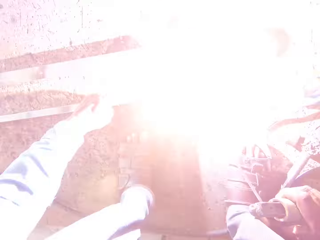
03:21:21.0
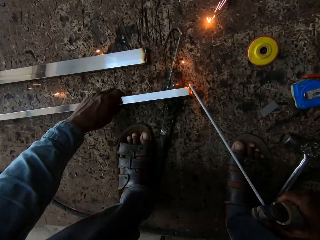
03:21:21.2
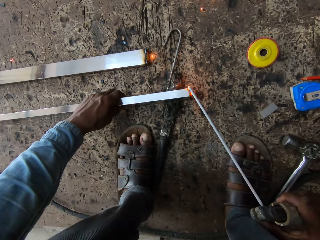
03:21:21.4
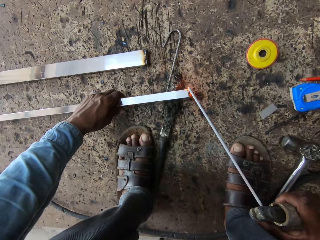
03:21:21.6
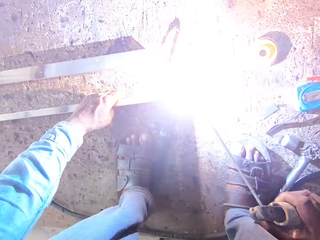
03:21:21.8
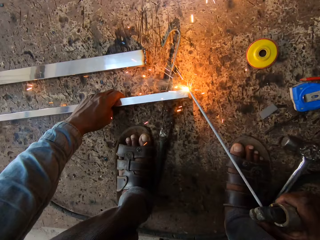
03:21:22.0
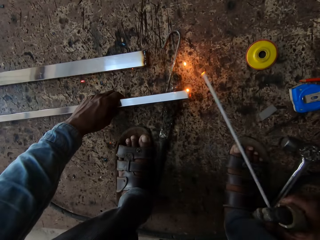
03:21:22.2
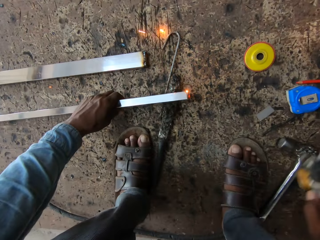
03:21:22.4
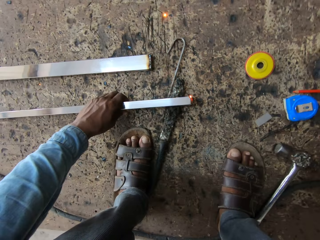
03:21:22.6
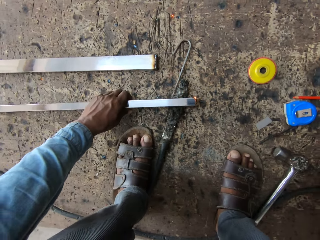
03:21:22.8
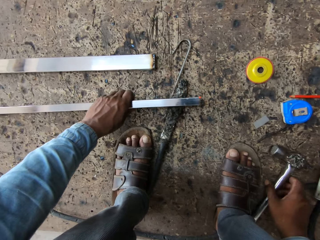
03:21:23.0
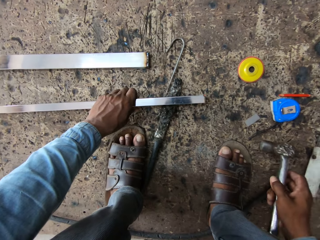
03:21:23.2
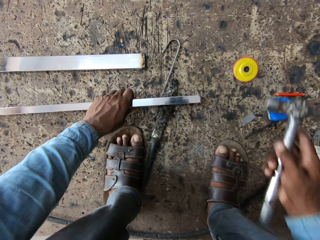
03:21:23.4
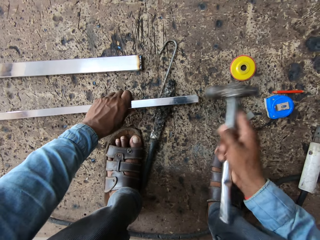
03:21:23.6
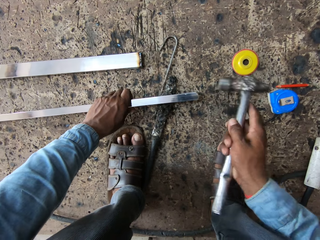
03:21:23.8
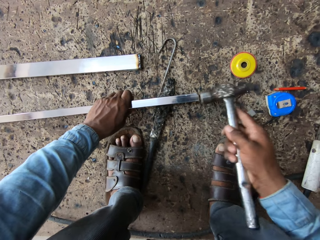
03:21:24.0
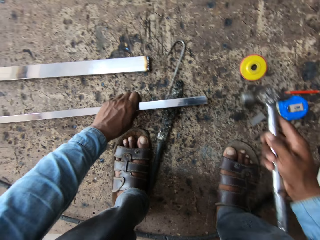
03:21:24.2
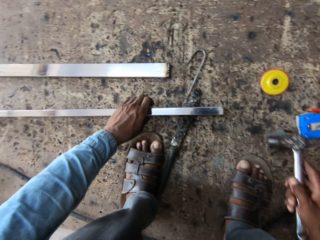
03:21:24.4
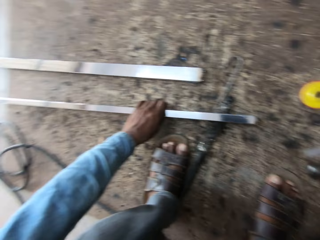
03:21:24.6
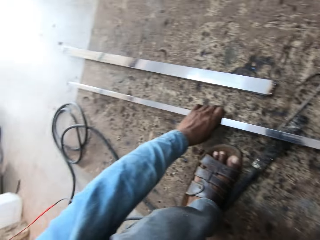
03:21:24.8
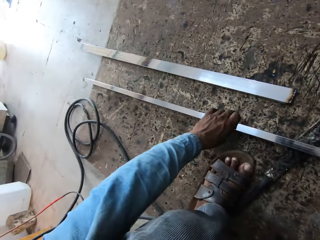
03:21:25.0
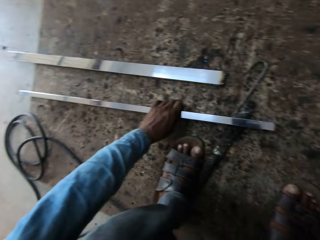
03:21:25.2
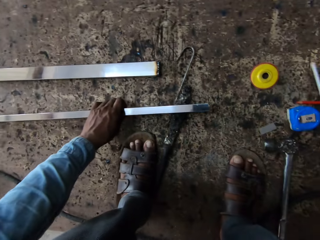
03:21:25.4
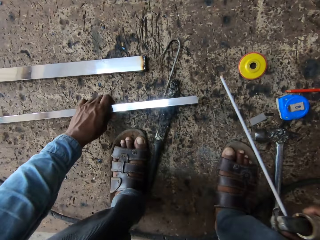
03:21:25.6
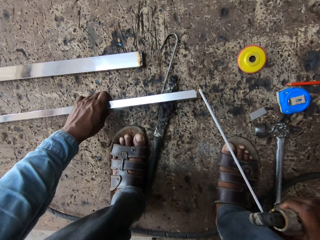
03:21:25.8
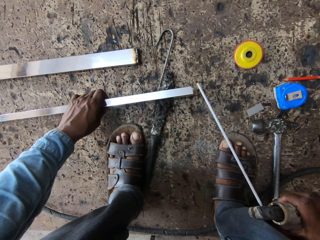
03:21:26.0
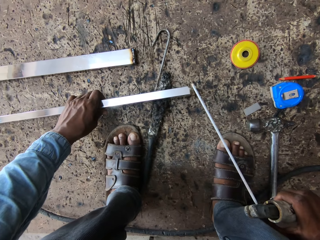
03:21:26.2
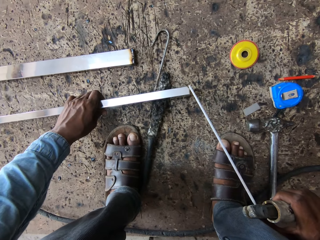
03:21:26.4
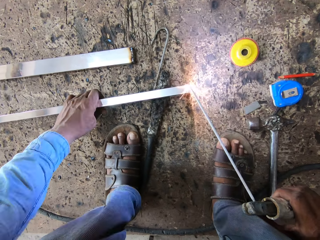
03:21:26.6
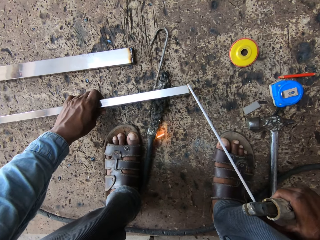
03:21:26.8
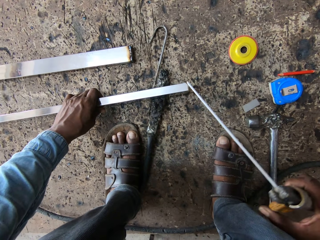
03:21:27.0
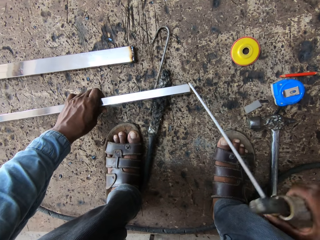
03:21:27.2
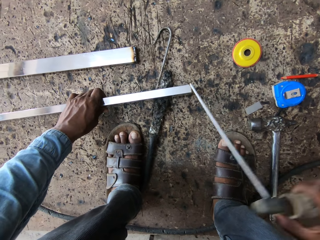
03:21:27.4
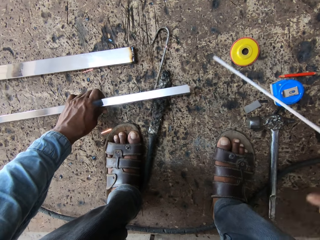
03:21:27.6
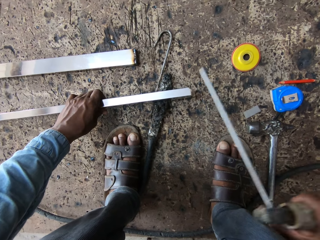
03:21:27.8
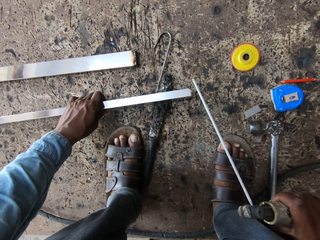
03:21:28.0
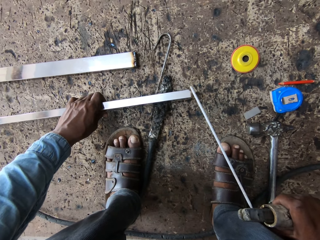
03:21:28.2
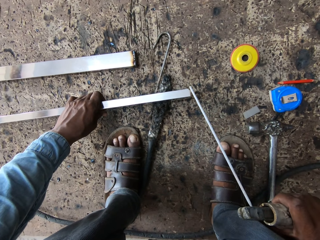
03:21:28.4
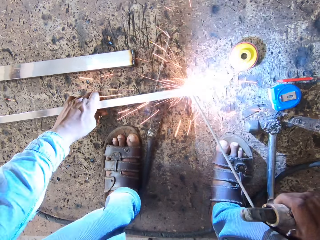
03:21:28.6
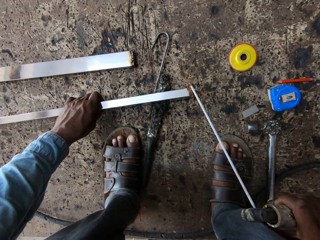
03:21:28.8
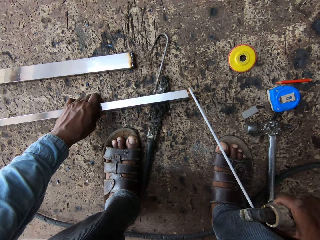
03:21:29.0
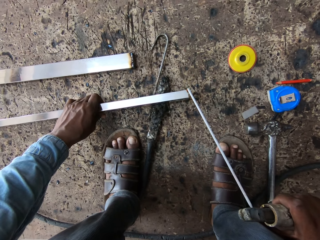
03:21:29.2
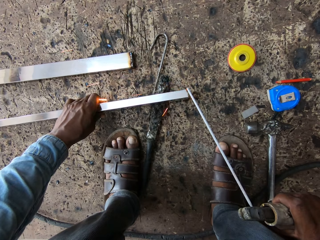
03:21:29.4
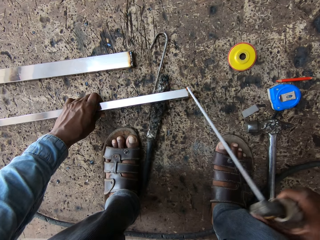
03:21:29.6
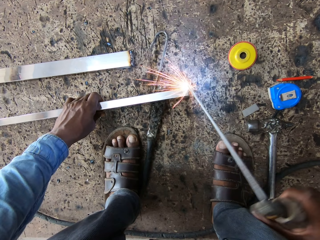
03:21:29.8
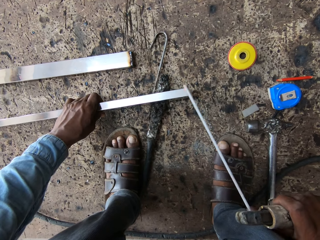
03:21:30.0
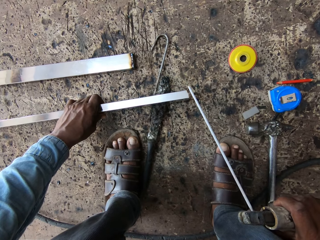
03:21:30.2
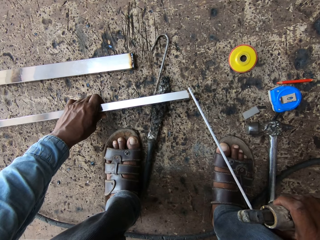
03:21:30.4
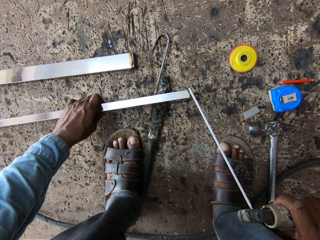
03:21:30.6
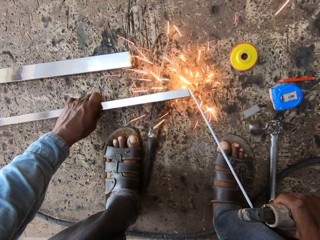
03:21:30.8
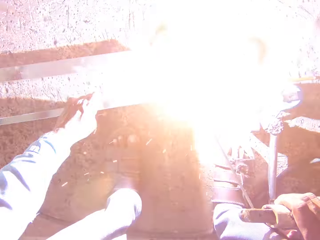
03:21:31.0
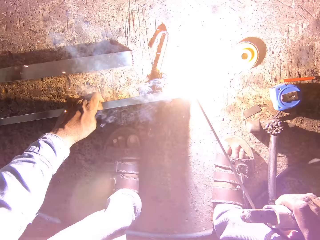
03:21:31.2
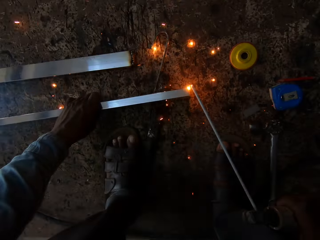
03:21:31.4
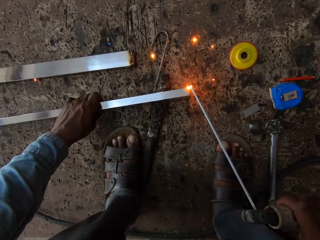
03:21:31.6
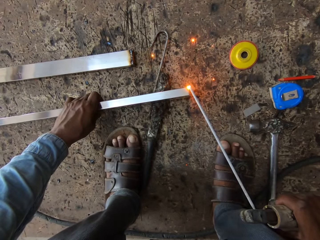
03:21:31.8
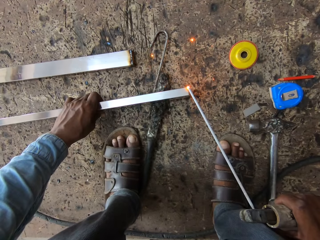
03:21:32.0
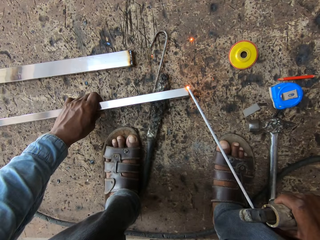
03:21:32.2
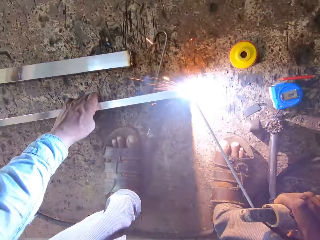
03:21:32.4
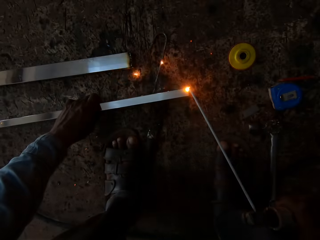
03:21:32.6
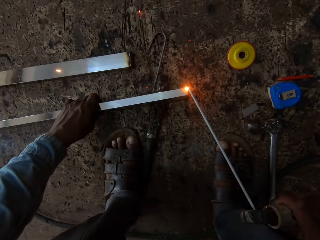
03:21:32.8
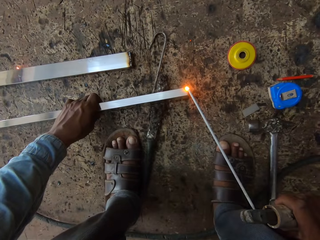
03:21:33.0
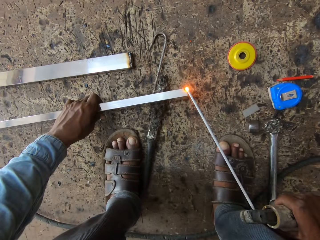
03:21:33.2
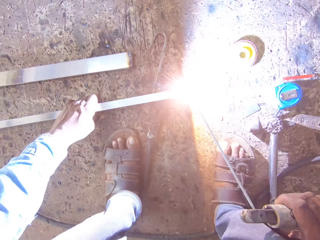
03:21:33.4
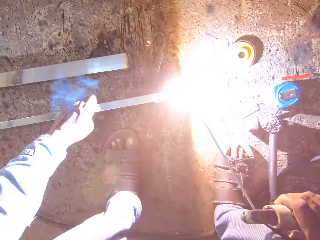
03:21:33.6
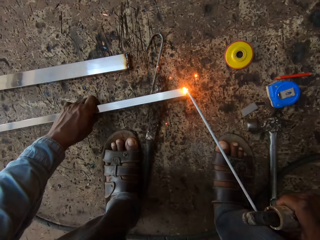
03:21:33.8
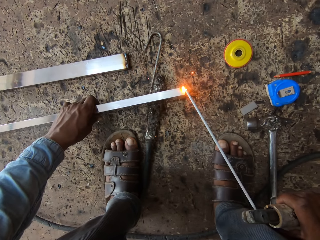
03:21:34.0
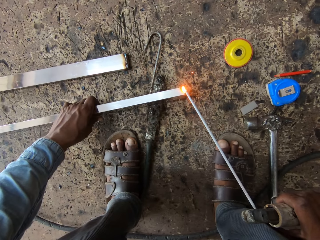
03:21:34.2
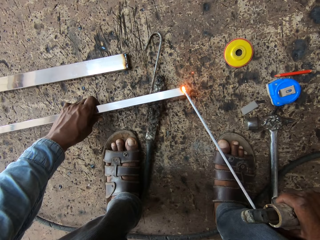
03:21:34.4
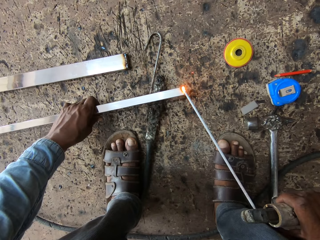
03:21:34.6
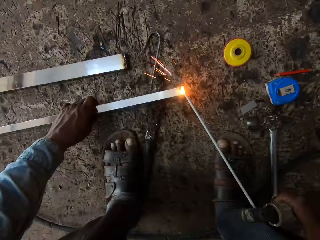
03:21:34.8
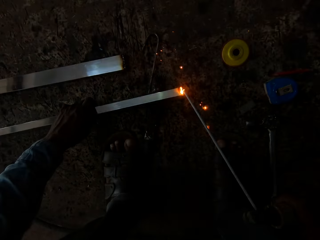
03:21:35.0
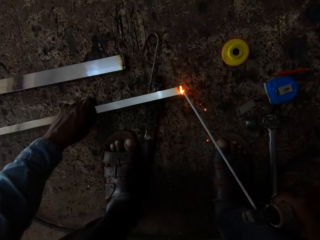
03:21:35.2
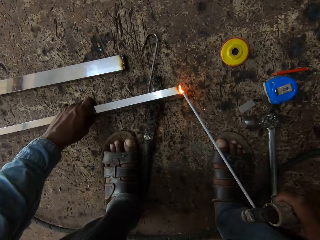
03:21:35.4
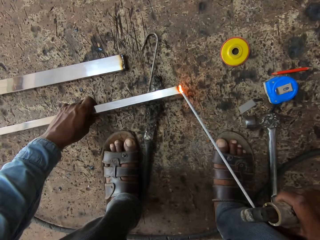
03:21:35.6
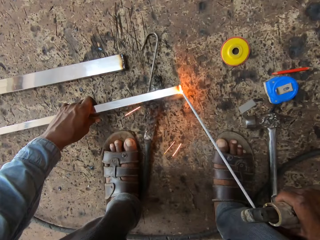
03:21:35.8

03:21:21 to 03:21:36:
The camera wearer holds the metal rod. They hold the hammer. They hammer the metal bar. They put the hammer on the floor. They hold the electrode holder. They weld the metal bar. They weld the metal rod.

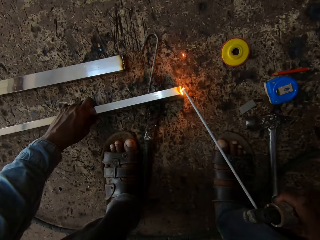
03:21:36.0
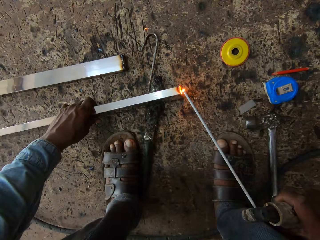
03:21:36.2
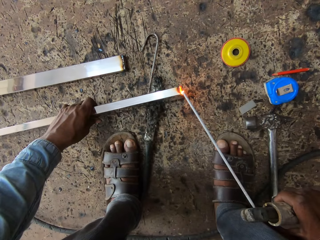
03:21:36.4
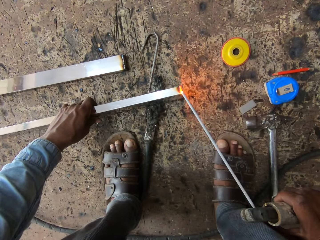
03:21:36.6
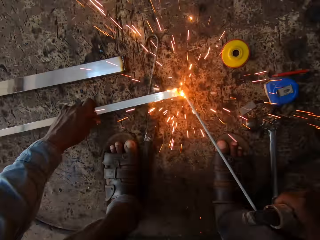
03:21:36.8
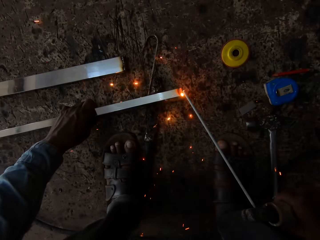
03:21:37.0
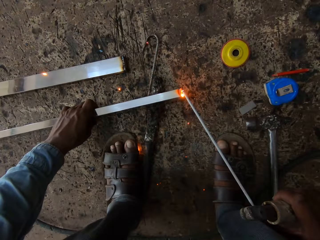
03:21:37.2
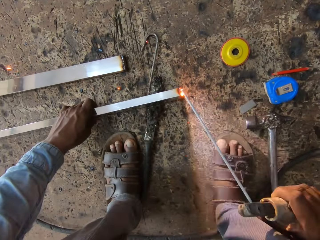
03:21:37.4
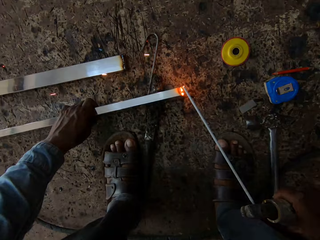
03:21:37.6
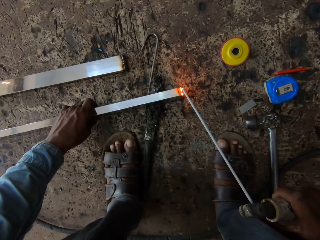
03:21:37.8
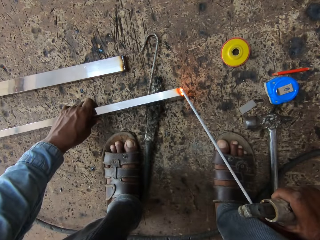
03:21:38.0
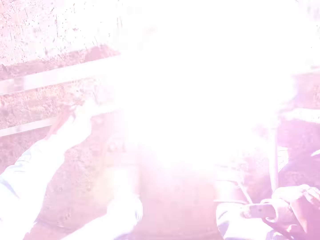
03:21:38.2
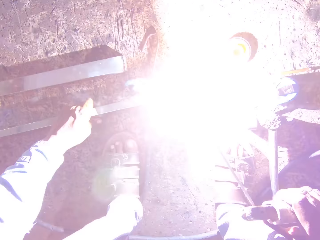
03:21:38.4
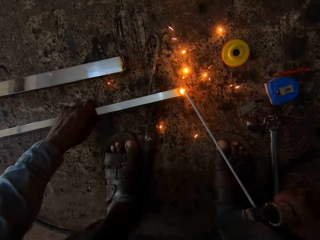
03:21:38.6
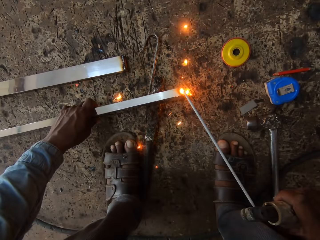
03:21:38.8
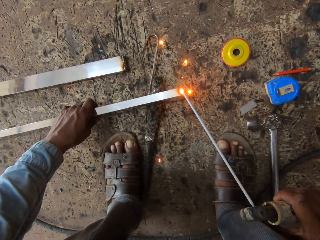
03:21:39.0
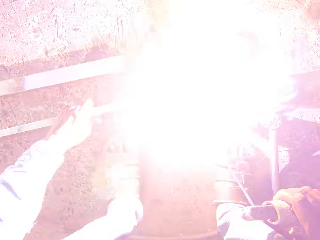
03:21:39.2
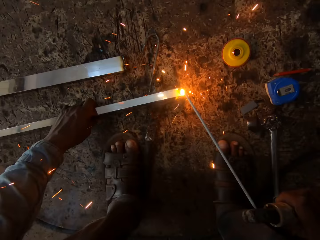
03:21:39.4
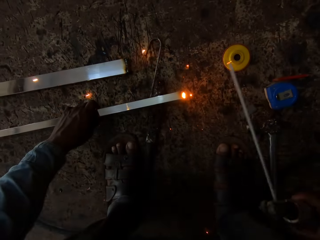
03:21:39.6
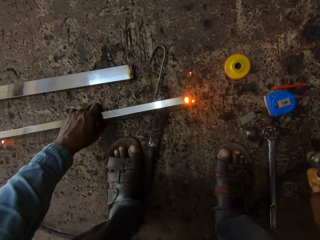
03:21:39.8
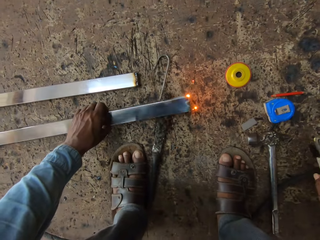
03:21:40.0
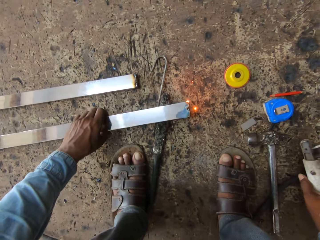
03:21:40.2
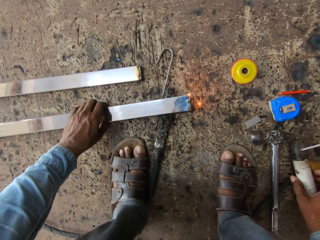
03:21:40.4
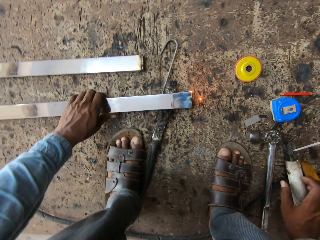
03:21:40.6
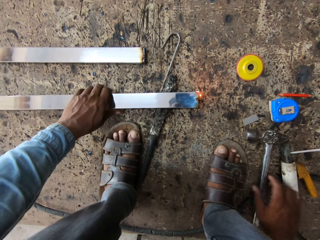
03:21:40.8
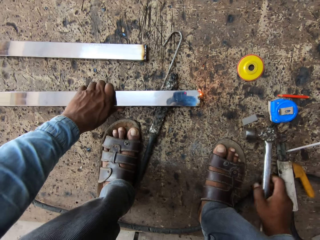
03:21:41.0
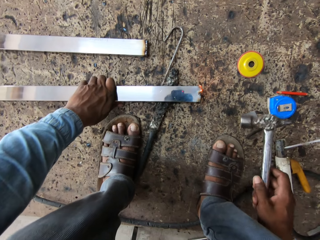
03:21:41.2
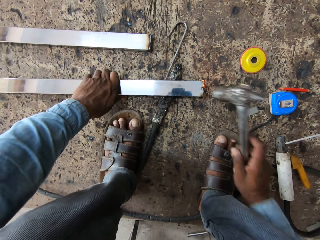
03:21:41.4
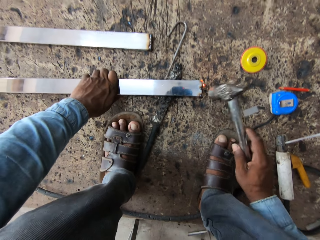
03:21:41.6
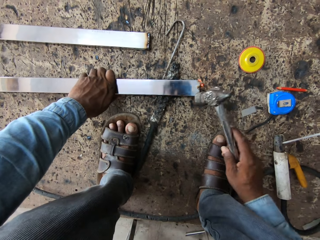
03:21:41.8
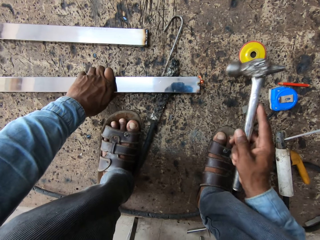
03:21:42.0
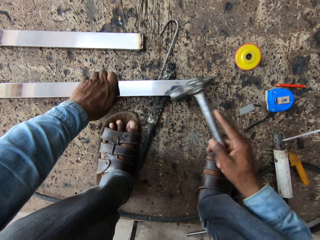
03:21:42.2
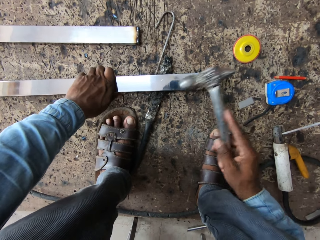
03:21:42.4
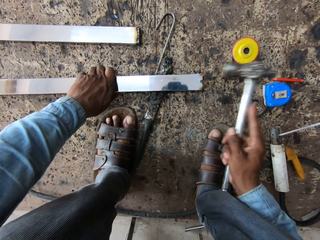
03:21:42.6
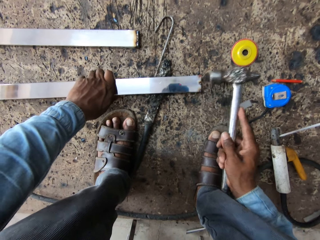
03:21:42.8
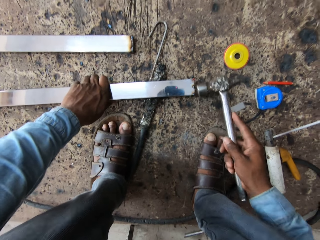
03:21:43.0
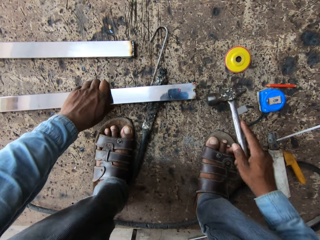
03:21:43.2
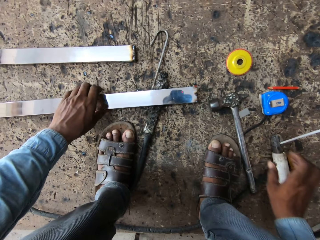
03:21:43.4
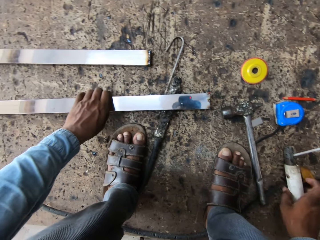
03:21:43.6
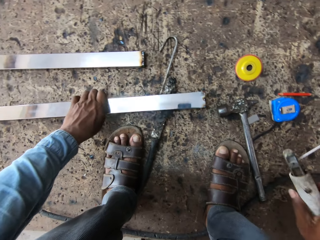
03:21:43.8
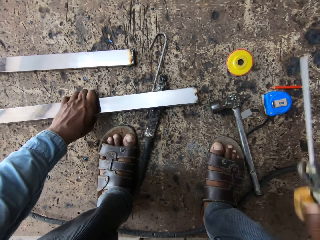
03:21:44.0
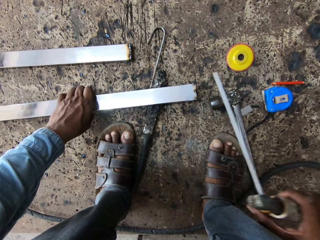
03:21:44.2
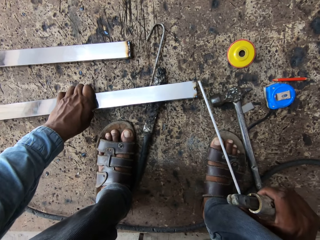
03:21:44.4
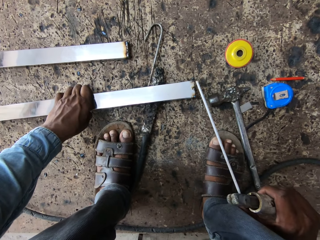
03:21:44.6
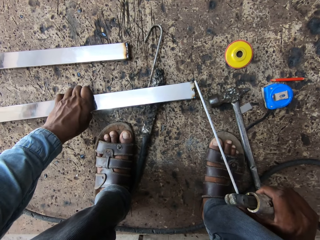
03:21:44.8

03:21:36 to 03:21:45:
The camera wearer puts the electrode holder on the floor. They hammer the metal bar. They hold the hammer. They put the hammer on the floor. They hold the electrode holder.
